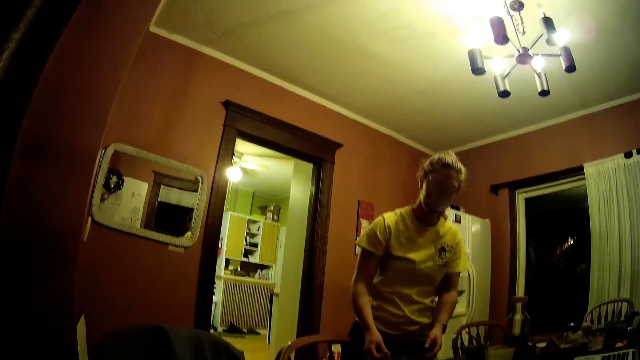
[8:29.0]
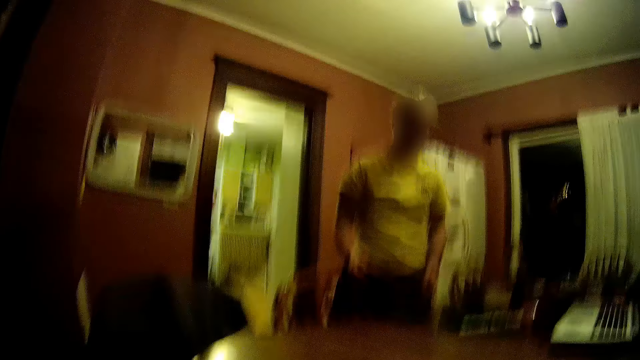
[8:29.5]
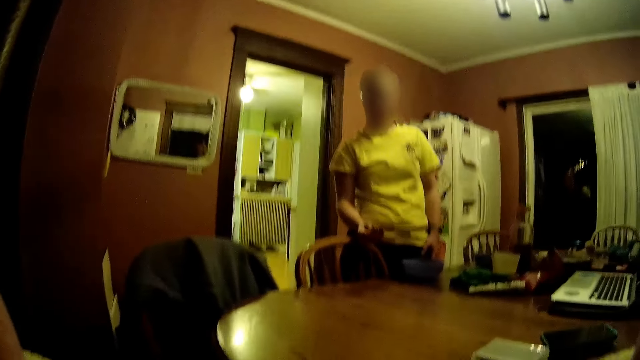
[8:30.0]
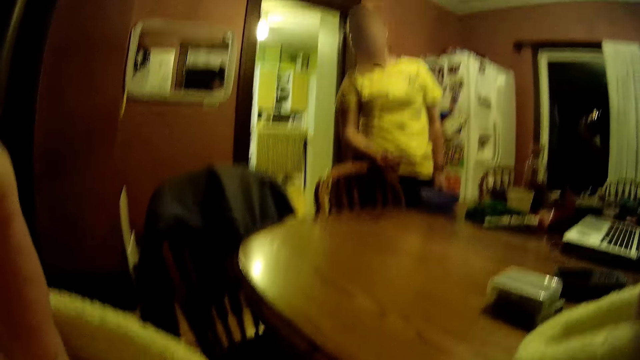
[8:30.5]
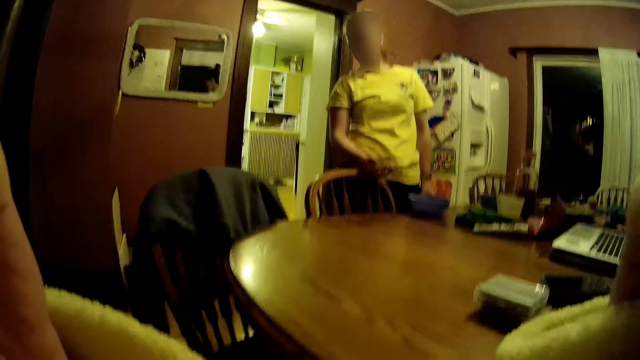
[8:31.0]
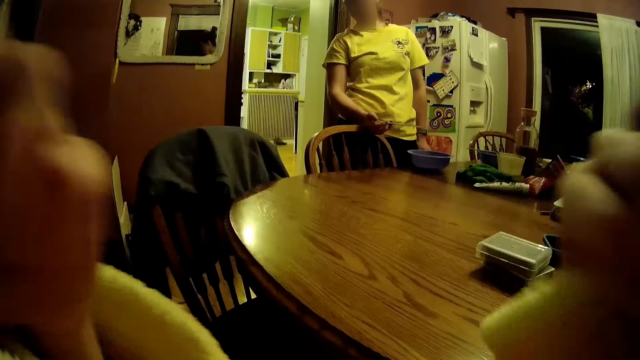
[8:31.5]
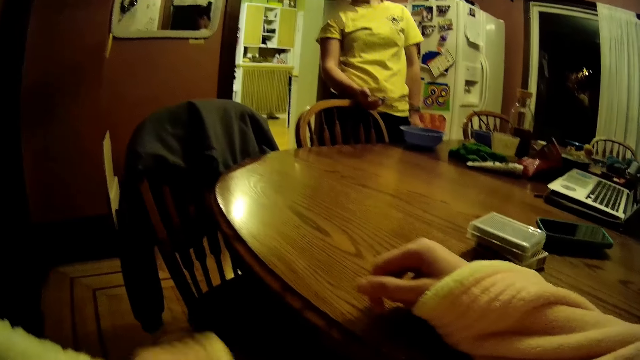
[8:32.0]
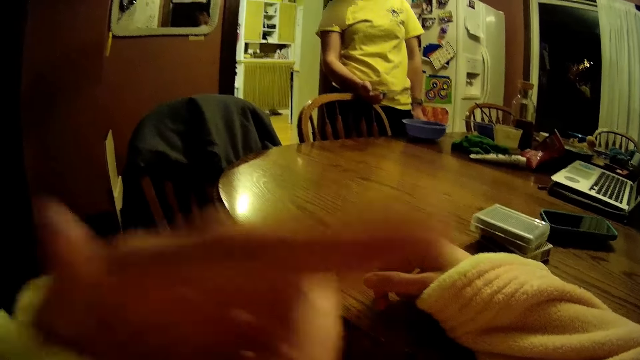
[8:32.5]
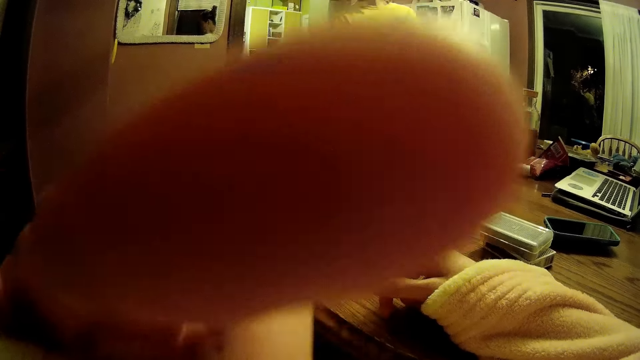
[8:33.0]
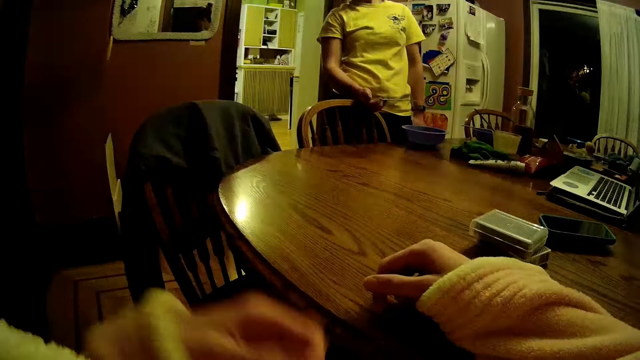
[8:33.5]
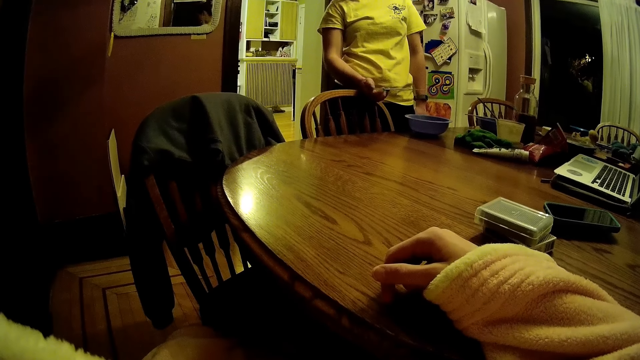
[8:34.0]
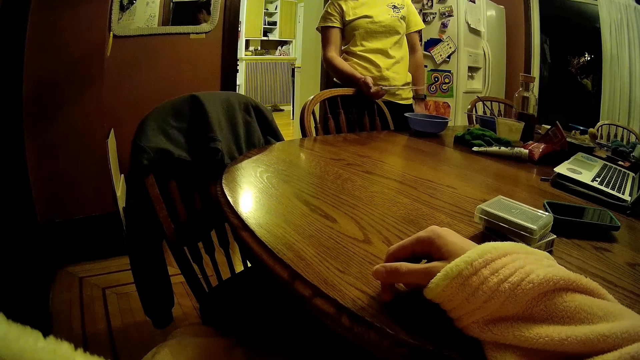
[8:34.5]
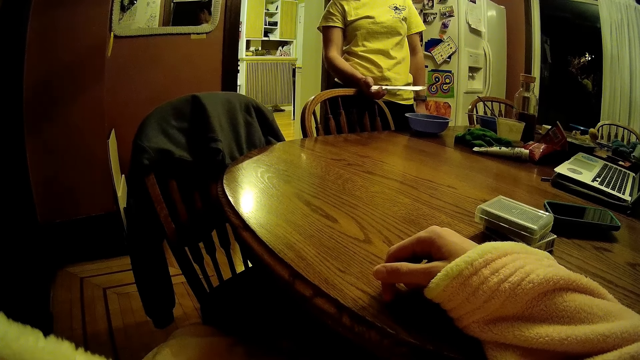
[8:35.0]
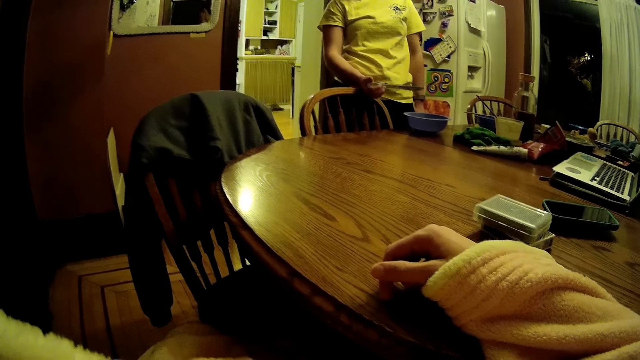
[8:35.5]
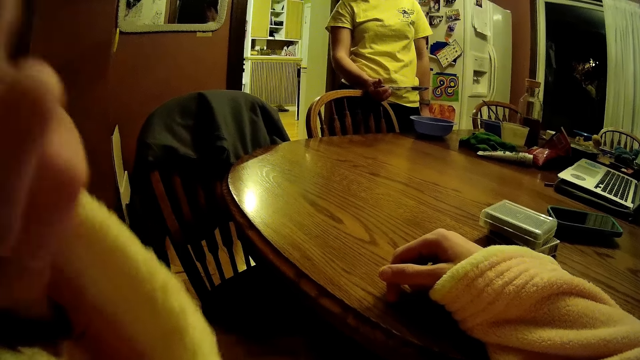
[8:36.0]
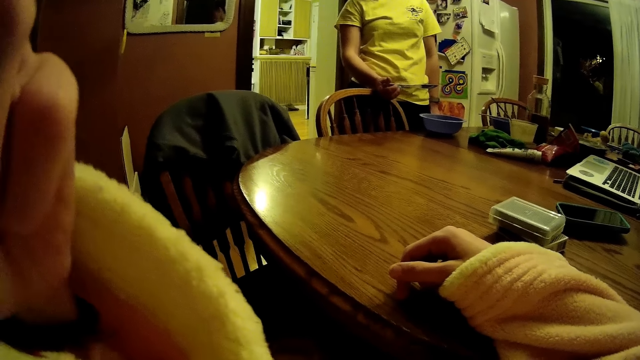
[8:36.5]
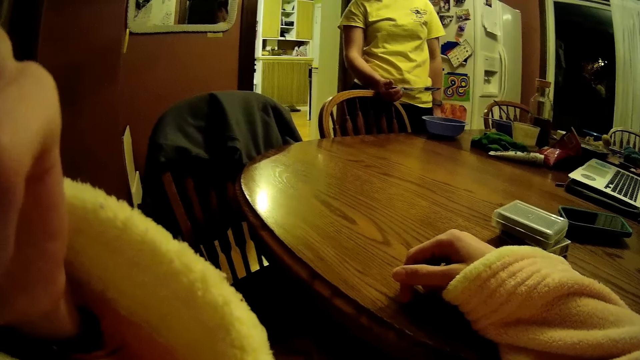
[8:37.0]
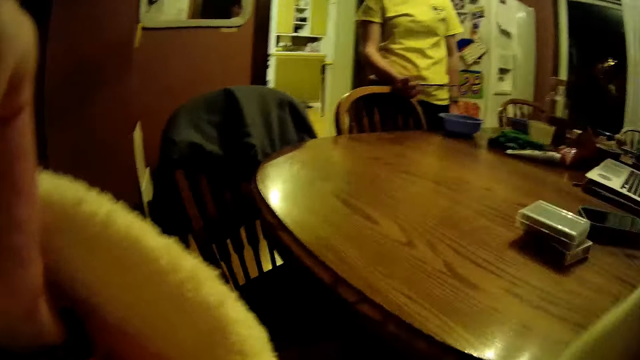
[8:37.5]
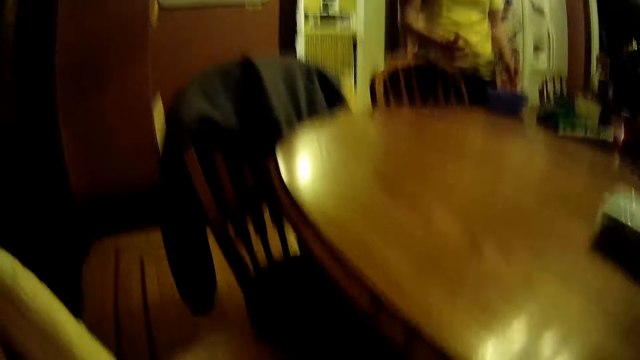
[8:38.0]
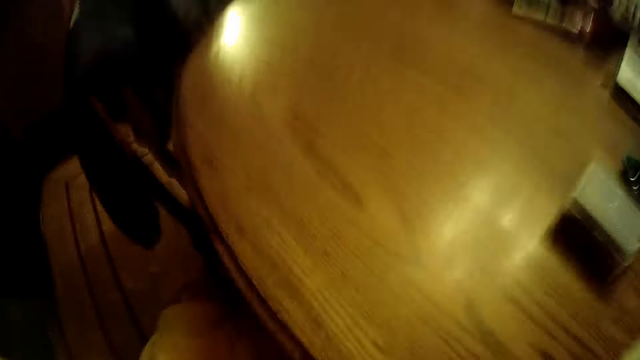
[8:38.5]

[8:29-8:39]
A woman picks the knife on the bowl on the dining table with her right hand. The woman rests a hand on the chair. The camera wearer rests a hand on the table. They move hands and raise a hand.

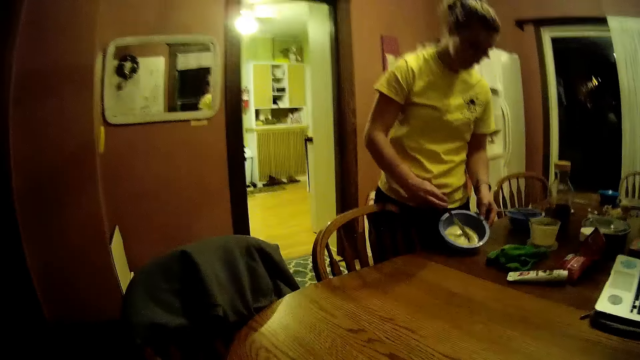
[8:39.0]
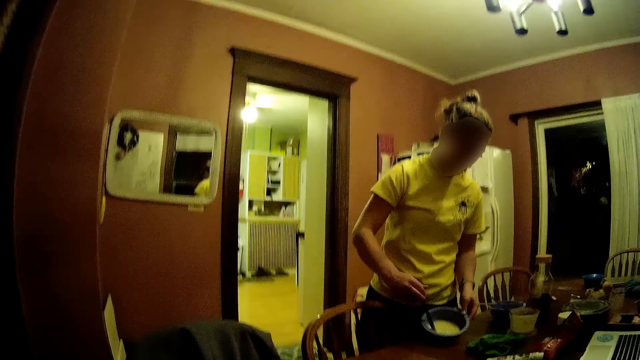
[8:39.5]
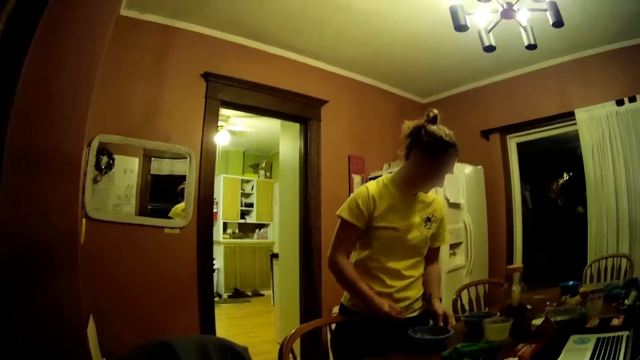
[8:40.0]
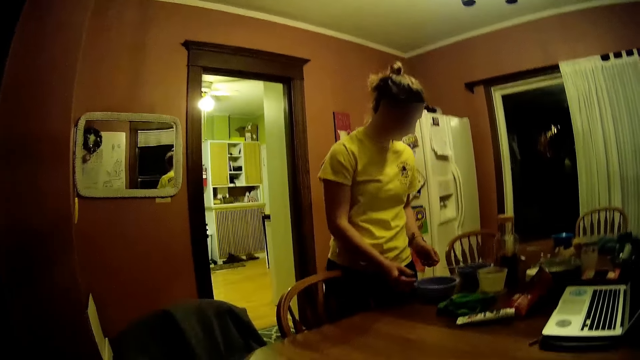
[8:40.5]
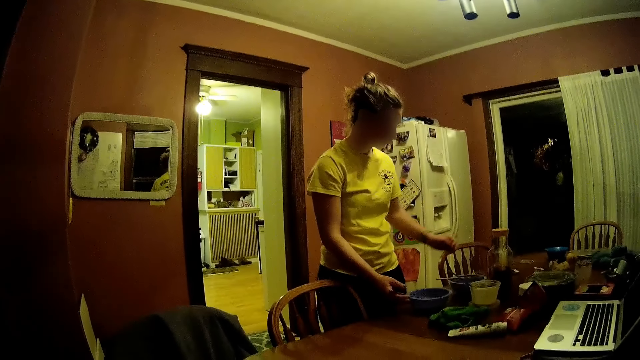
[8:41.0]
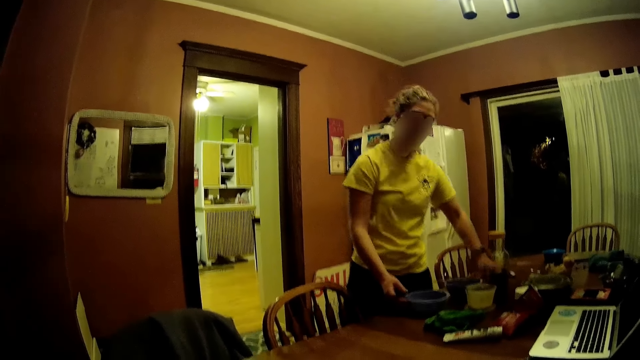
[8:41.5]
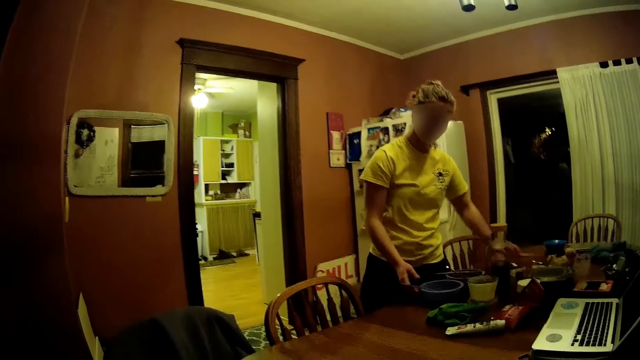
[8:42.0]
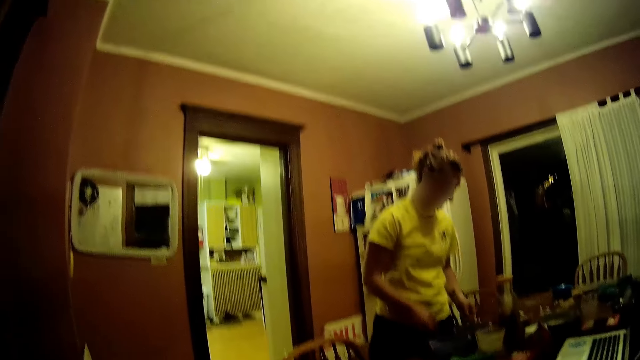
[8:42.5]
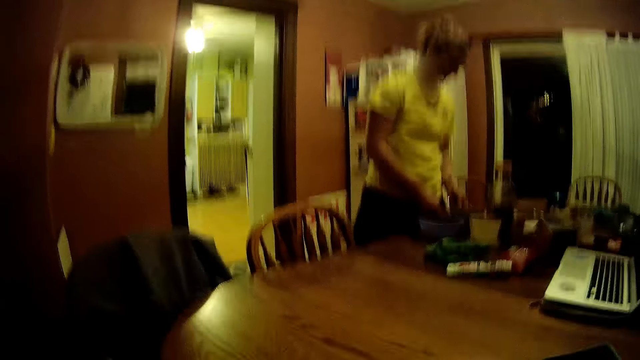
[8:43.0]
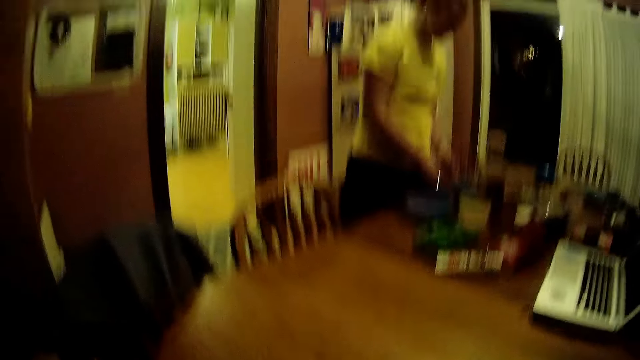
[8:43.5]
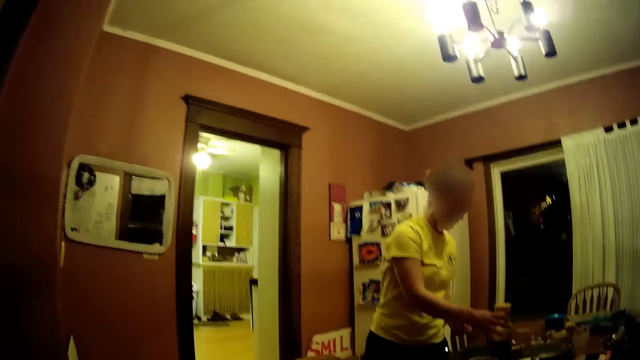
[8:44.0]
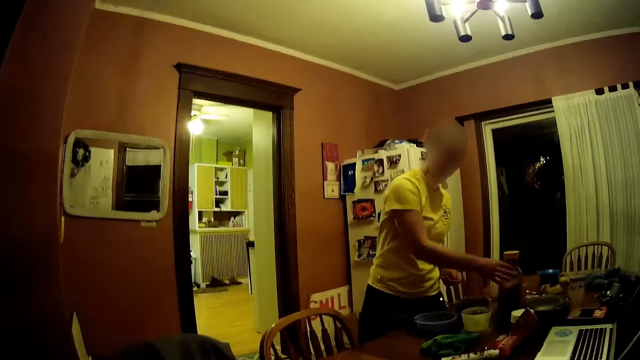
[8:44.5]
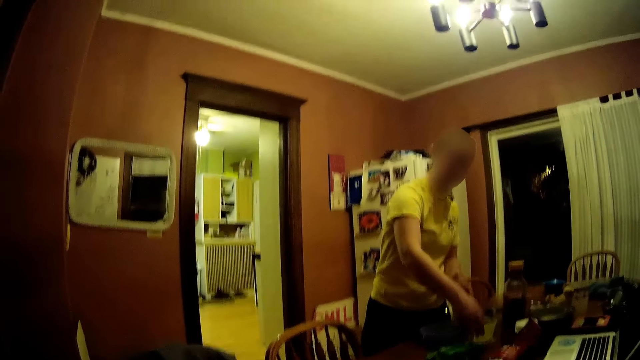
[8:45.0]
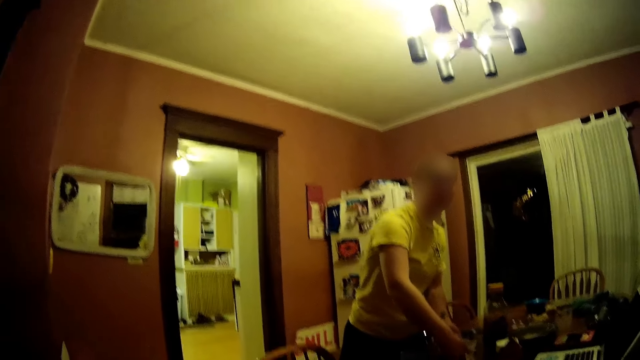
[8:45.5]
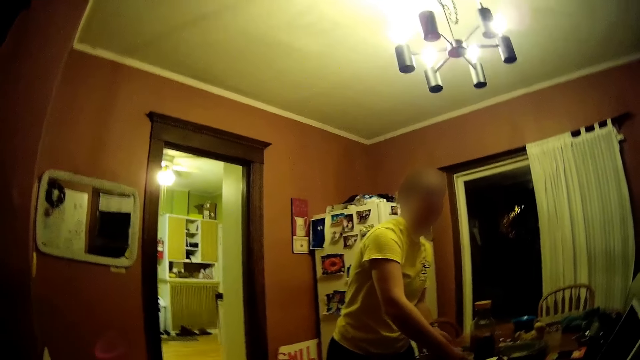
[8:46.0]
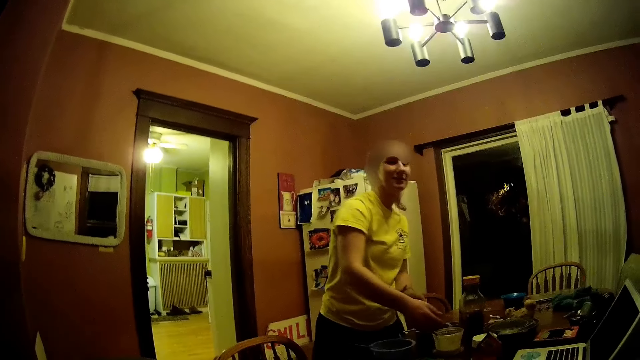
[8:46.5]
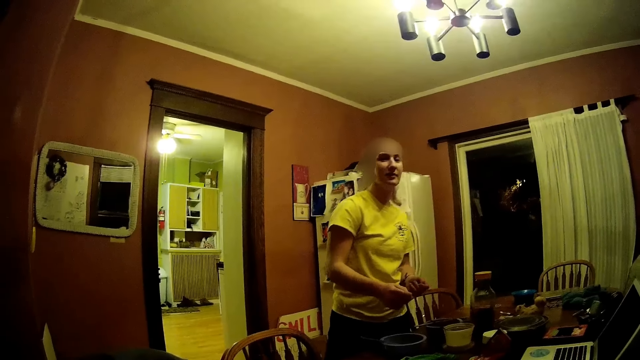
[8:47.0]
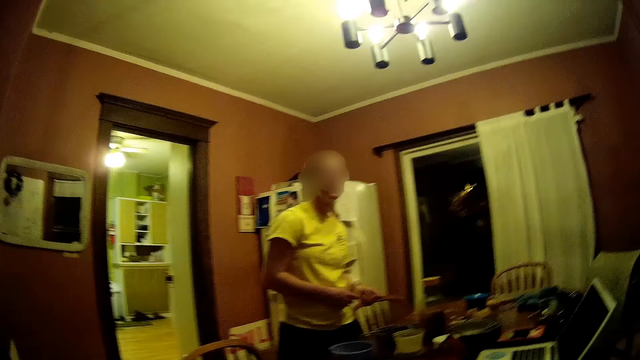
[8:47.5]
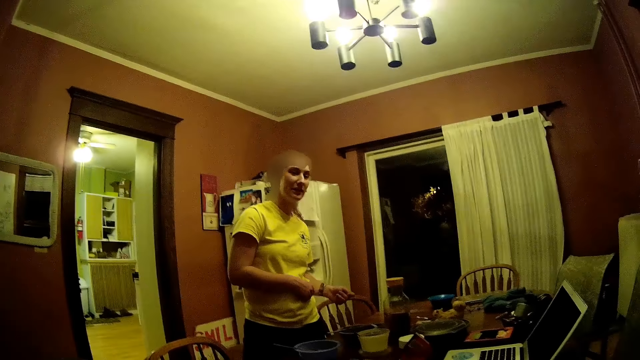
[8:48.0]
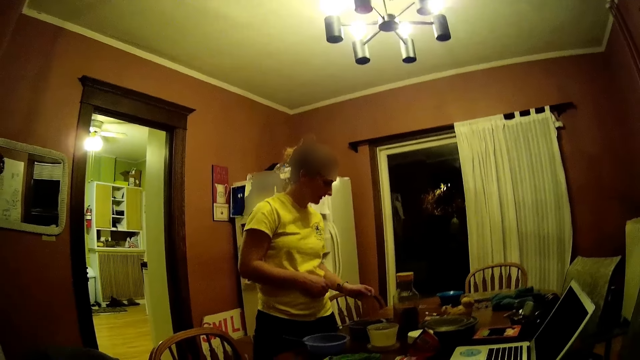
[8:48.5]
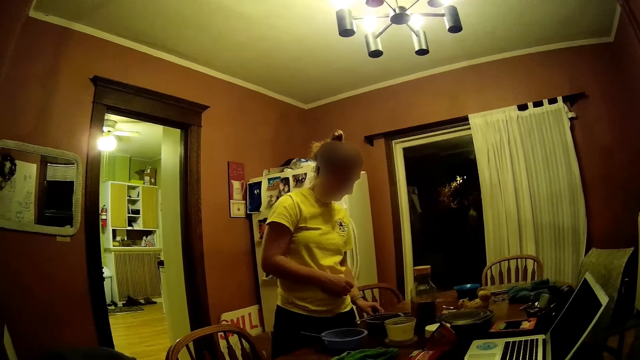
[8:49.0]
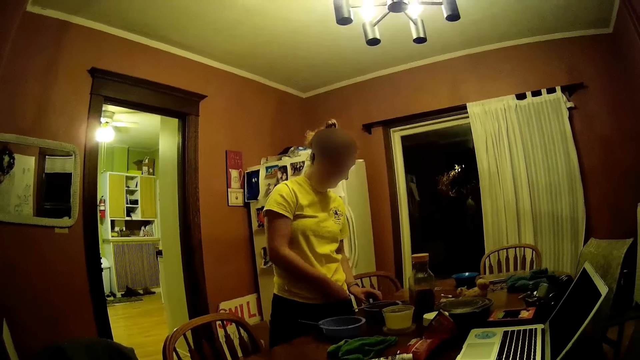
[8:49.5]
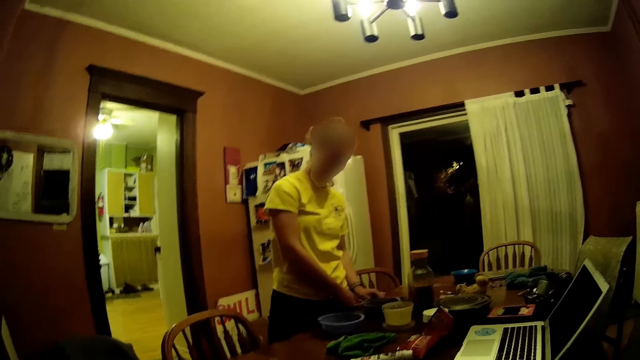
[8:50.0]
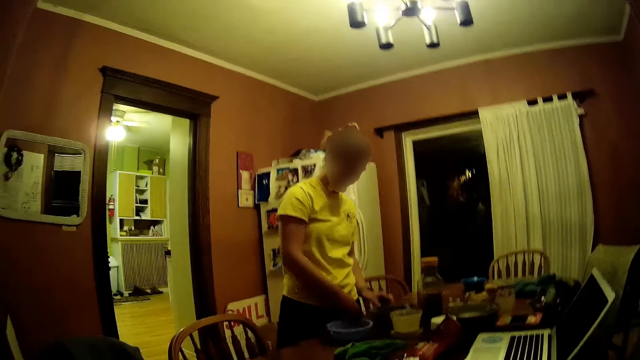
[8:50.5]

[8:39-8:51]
A woman stirs with the knife in her right hand in the bowl on the table. The woman arranges the bowls on the table with her hands. She moves a bottle and moves something.
